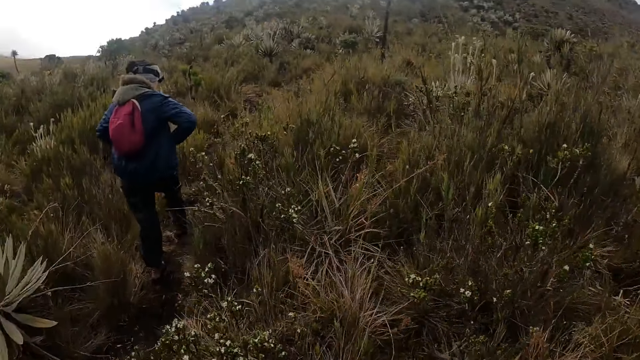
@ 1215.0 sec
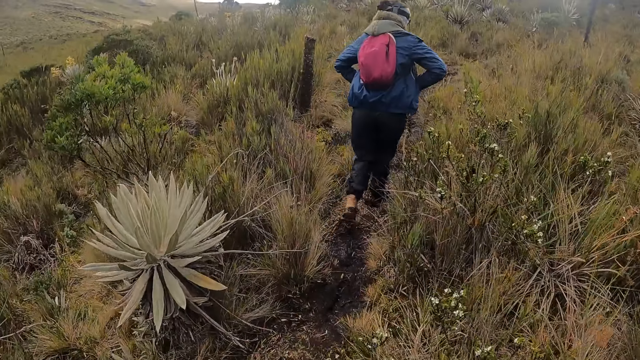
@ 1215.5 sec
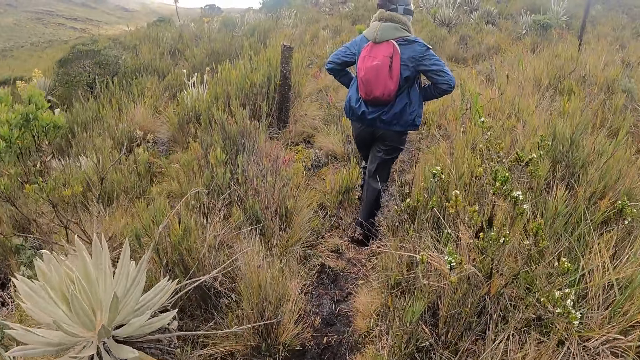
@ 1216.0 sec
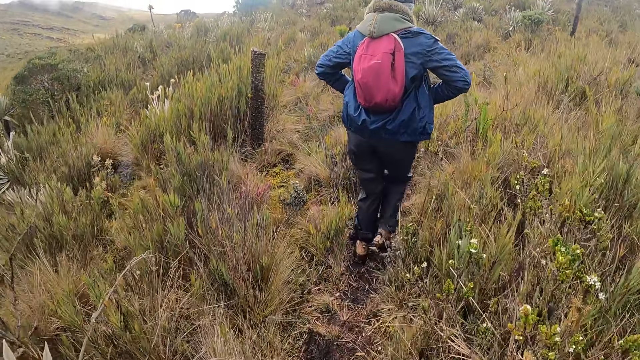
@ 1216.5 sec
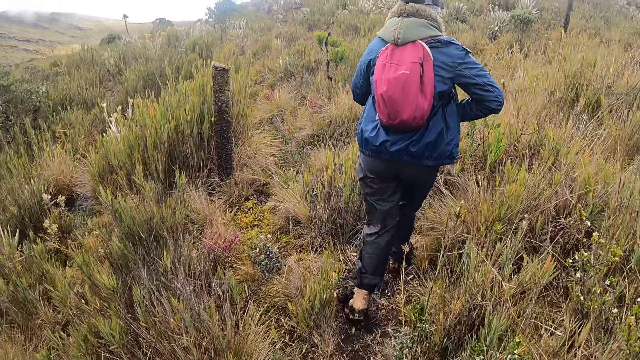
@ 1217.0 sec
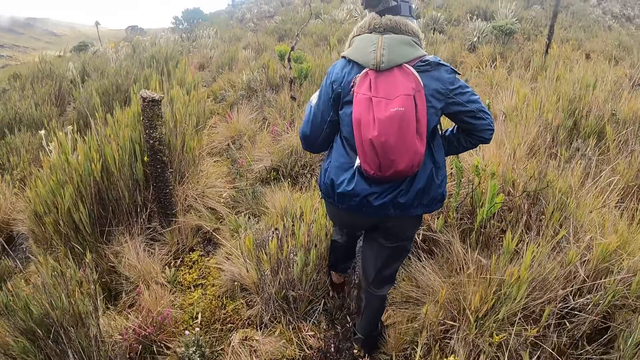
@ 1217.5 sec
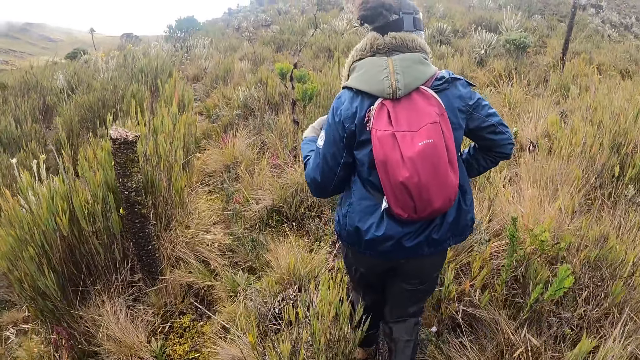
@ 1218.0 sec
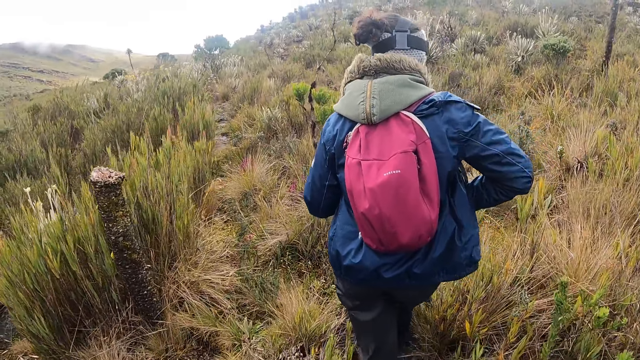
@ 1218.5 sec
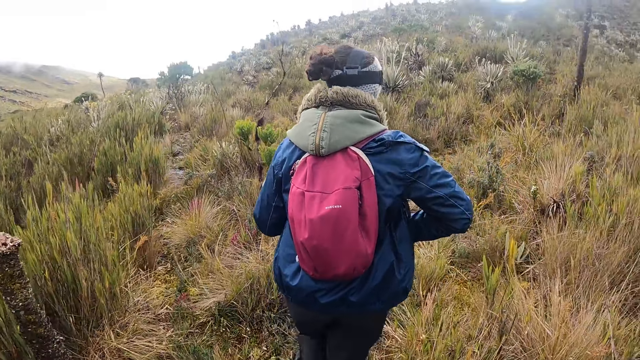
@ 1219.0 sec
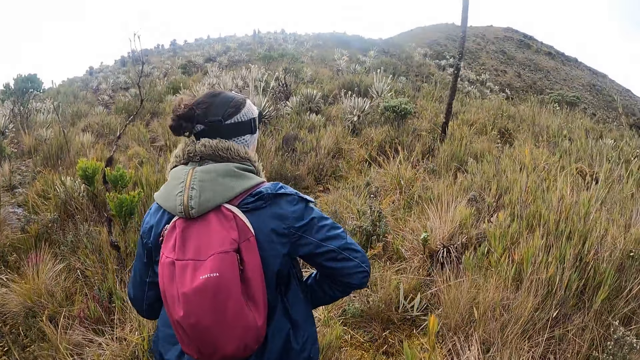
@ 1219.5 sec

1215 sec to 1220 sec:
The woman walks through the bushy hill.

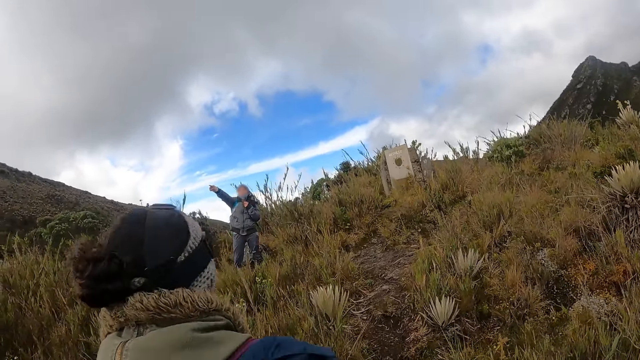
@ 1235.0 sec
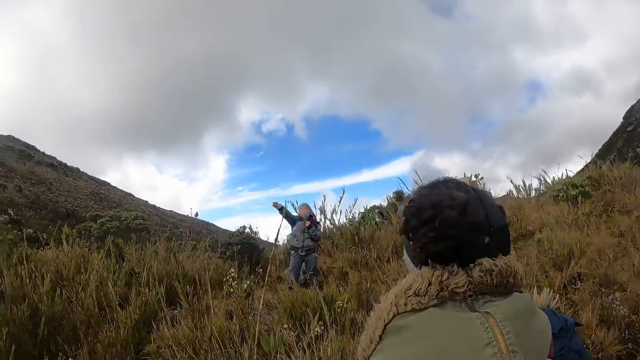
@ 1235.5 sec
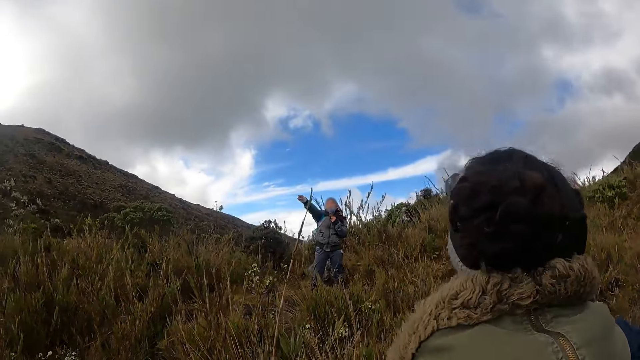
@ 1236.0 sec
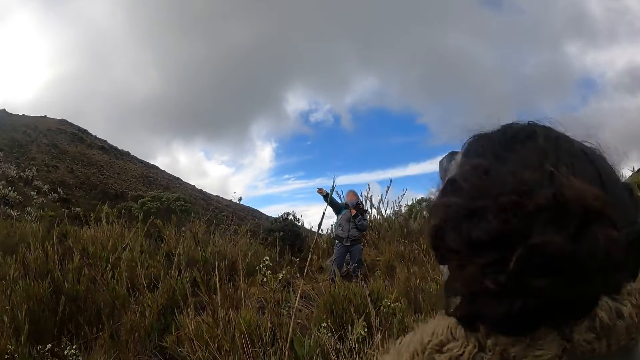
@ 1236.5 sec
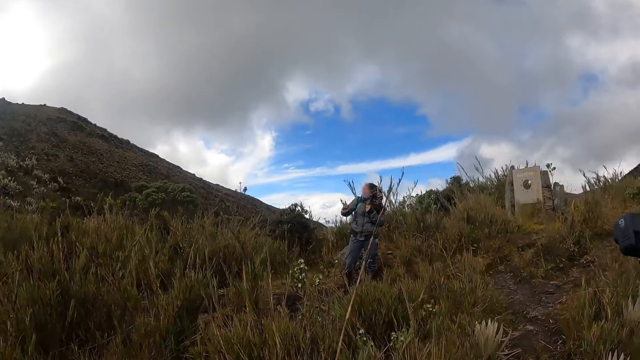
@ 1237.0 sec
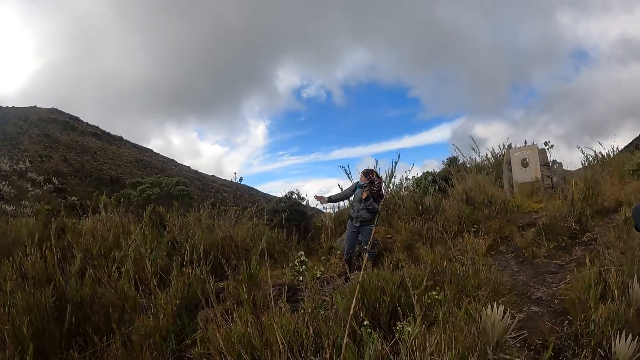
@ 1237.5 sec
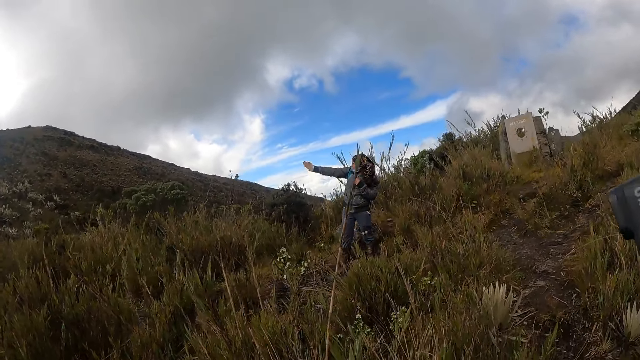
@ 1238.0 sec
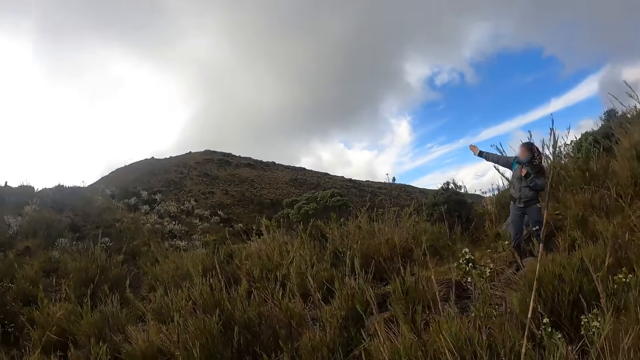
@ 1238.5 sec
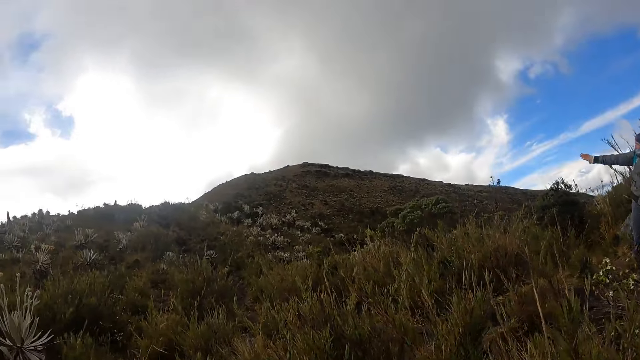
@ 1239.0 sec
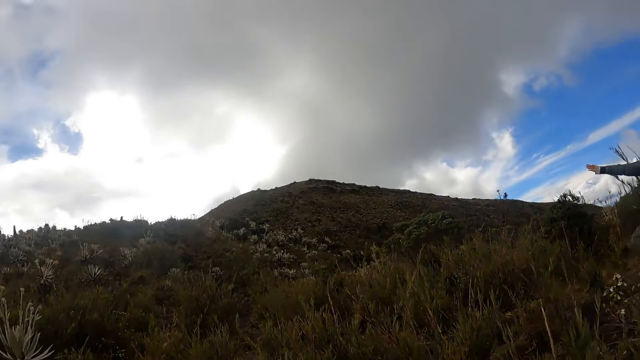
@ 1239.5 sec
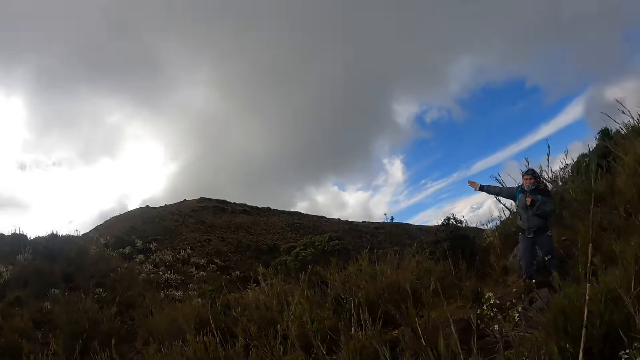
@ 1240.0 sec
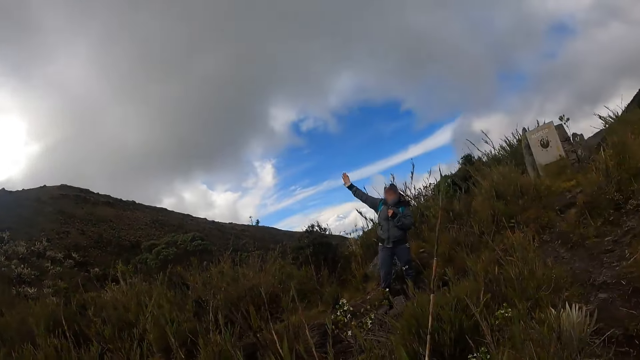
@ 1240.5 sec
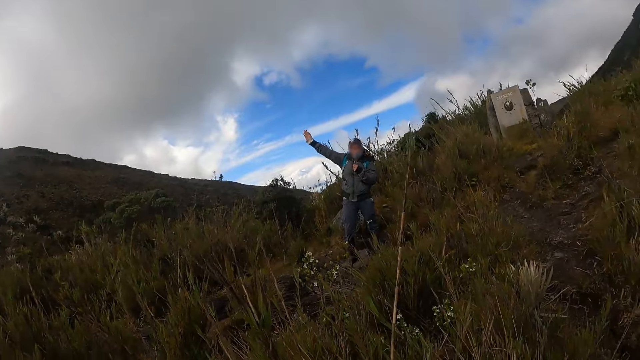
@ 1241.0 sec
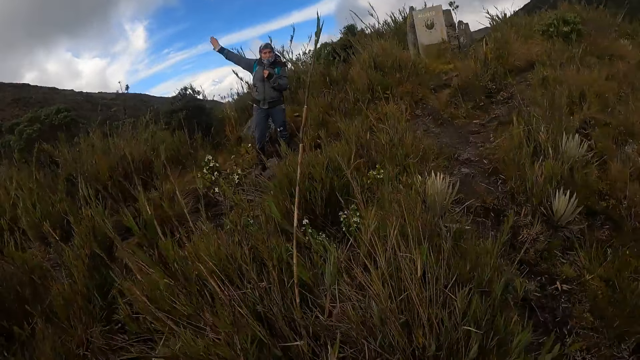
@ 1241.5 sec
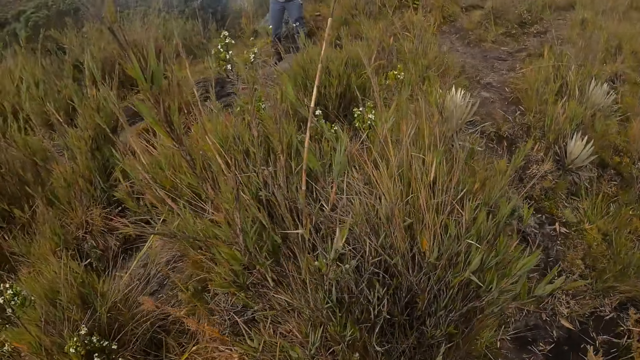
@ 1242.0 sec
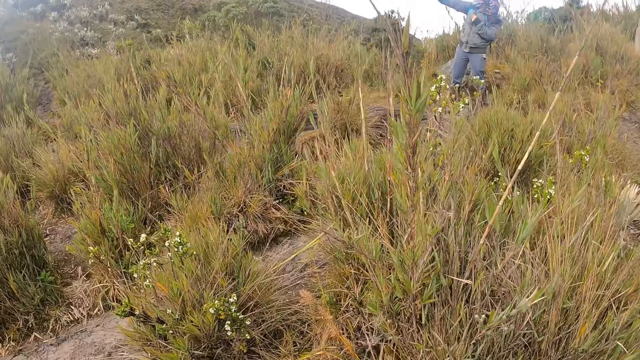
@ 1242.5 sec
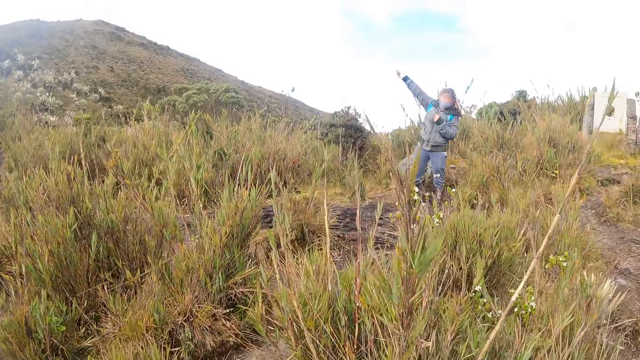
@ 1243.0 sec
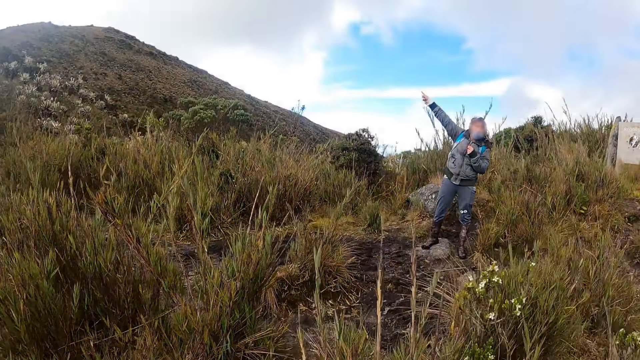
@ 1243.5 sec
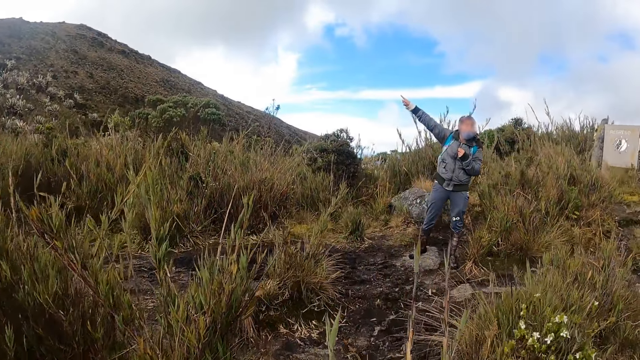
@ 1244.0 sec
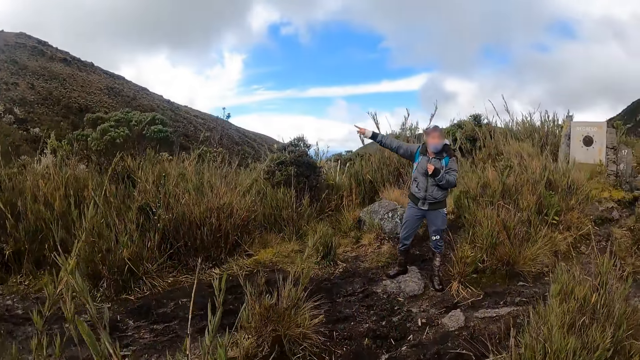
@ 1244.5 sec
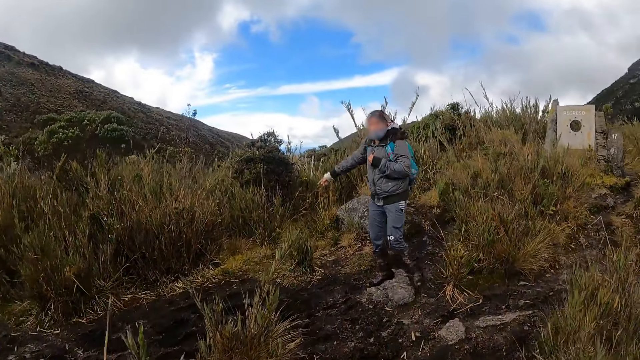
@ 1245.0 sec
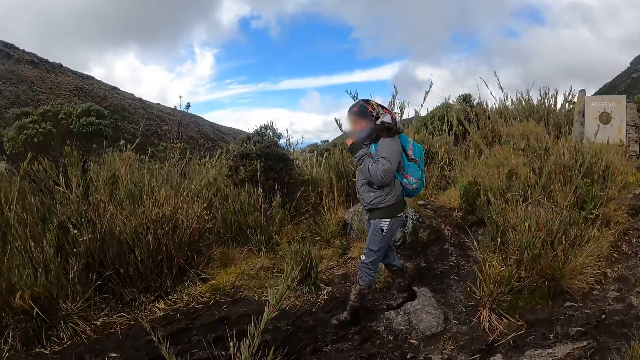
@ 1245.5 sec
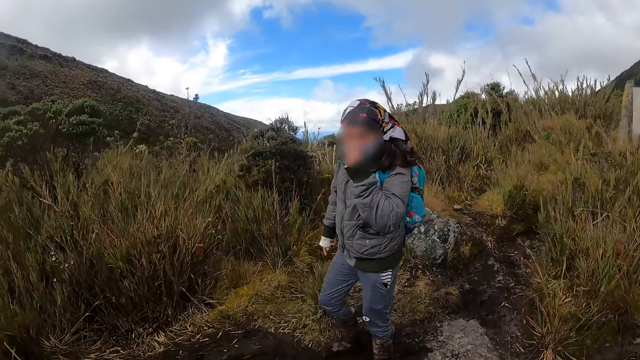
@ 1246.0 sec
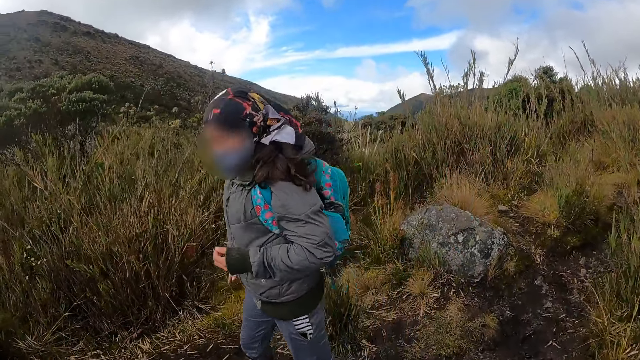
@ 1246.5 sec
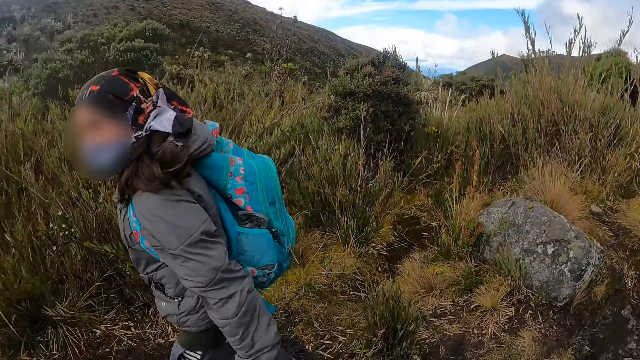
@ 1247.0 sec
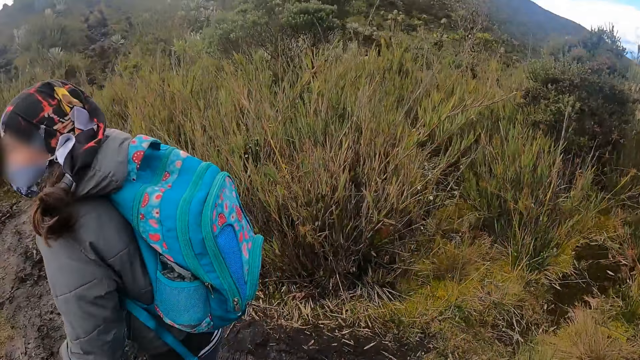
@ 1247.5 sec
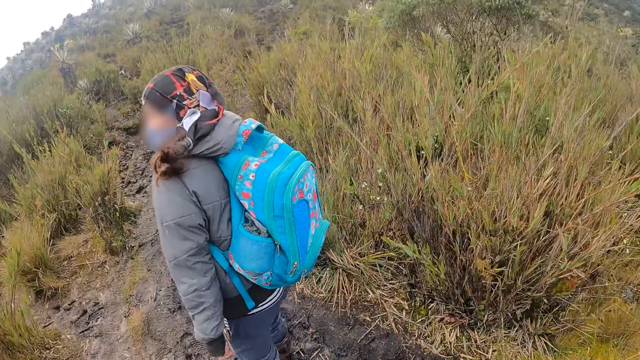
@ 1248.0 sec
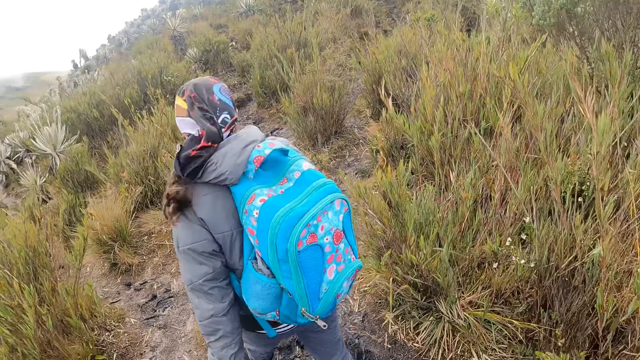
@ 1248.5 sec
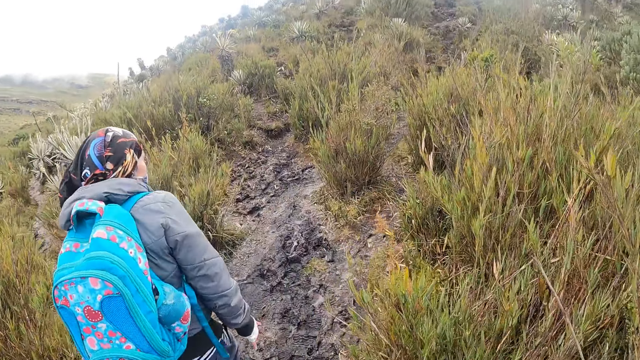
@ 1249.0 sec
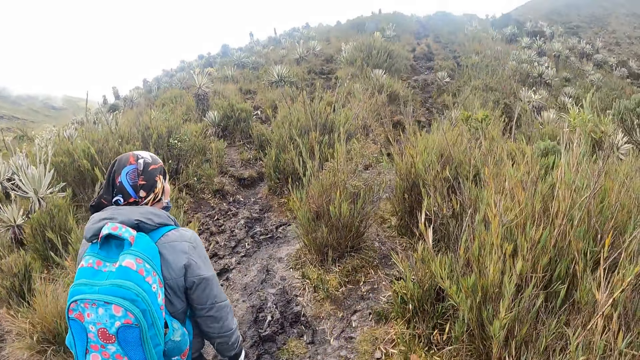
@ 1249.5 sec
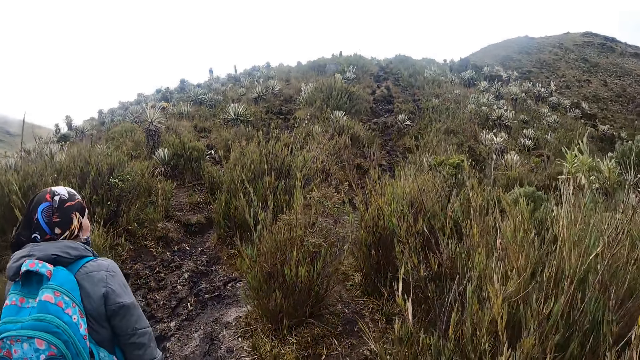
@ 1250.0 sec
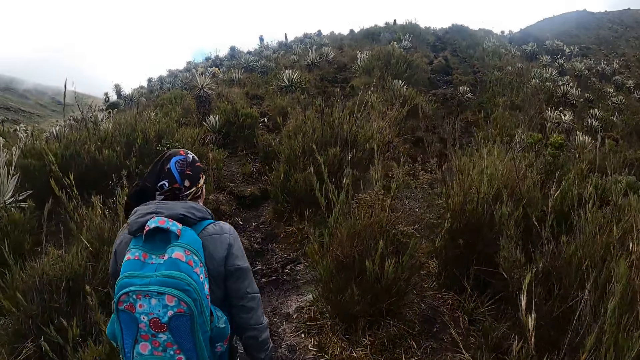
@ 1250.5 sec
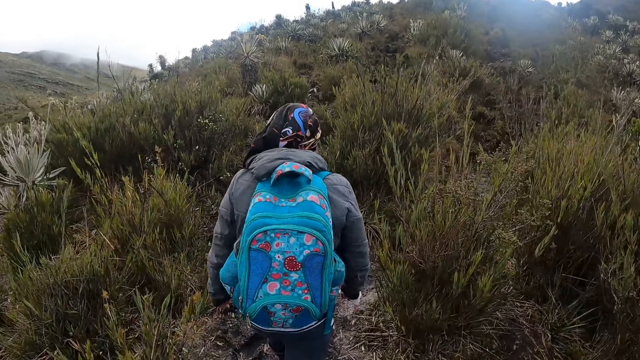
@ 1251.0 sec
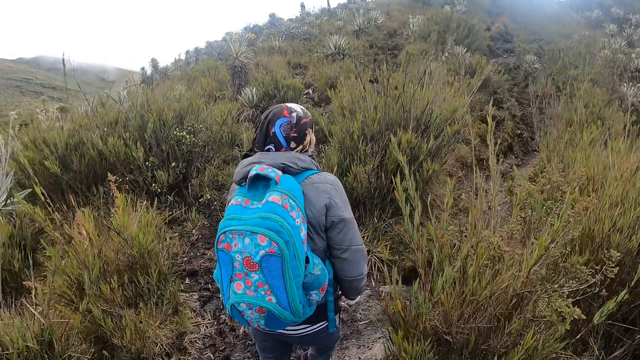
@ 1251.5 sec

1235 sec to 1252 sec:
The camera wearer walks past the woman. Another woman walks through the bushy hill.
